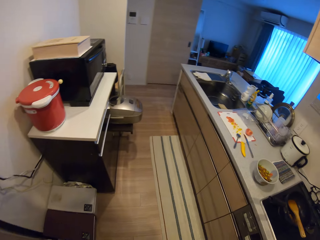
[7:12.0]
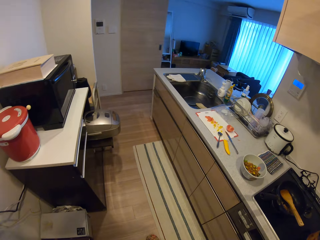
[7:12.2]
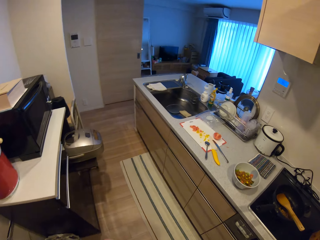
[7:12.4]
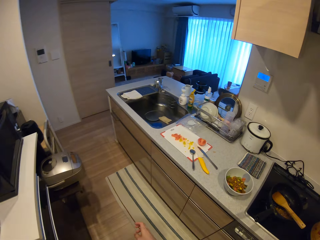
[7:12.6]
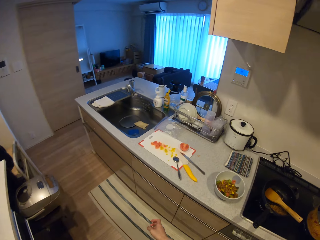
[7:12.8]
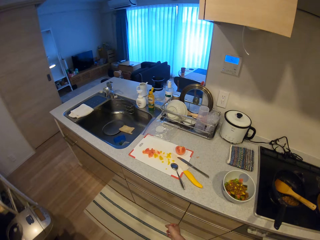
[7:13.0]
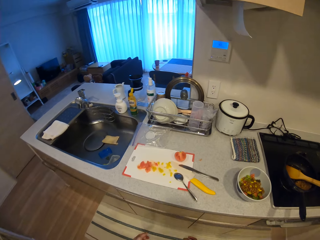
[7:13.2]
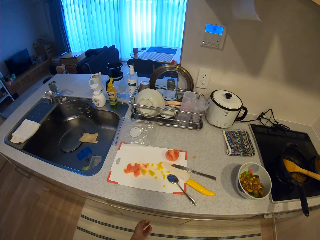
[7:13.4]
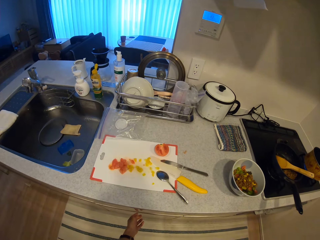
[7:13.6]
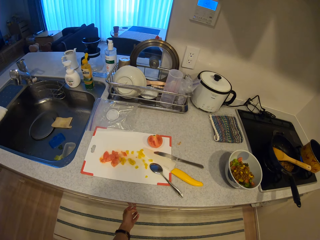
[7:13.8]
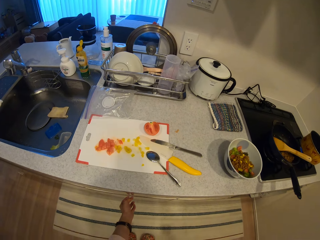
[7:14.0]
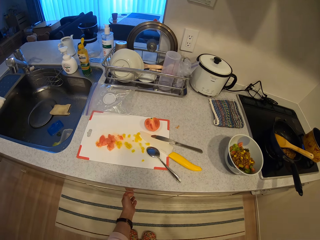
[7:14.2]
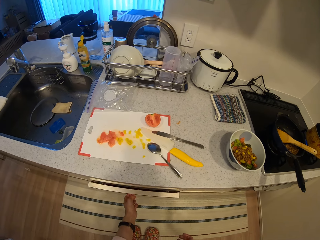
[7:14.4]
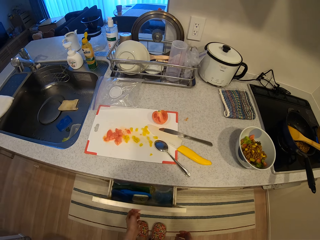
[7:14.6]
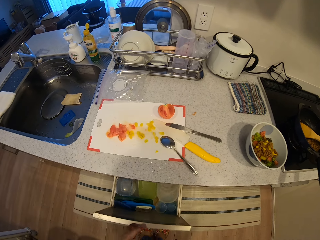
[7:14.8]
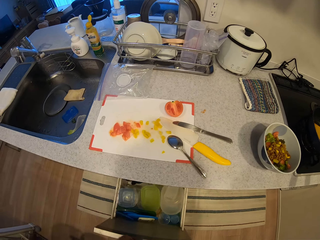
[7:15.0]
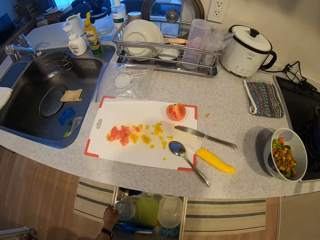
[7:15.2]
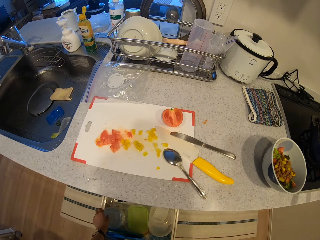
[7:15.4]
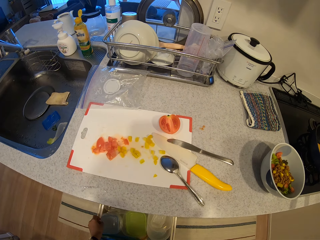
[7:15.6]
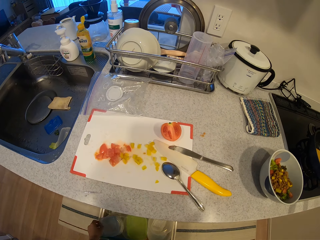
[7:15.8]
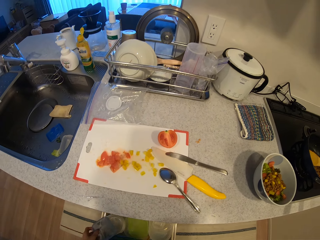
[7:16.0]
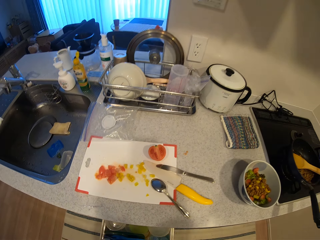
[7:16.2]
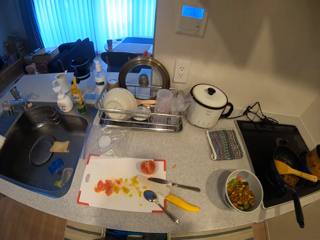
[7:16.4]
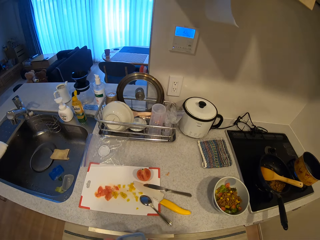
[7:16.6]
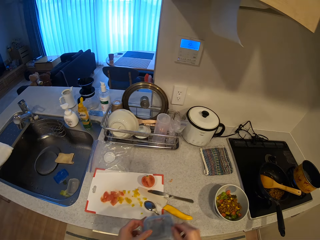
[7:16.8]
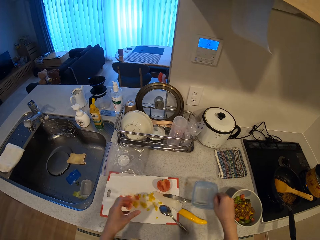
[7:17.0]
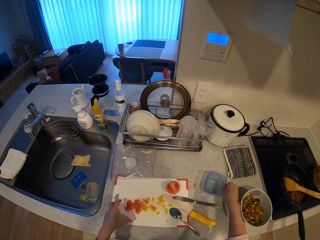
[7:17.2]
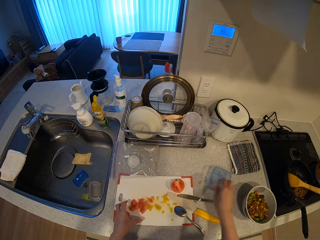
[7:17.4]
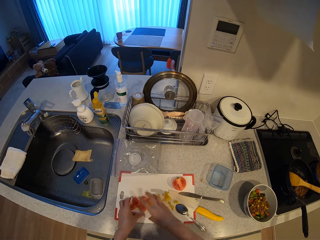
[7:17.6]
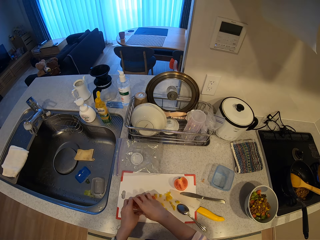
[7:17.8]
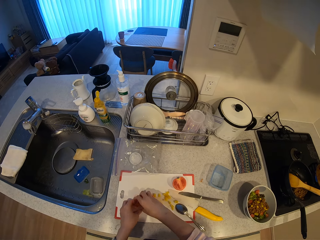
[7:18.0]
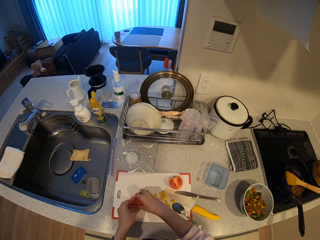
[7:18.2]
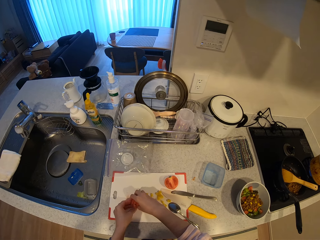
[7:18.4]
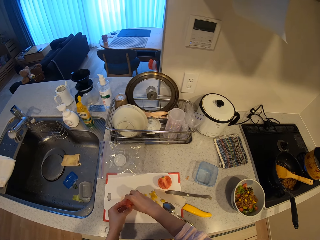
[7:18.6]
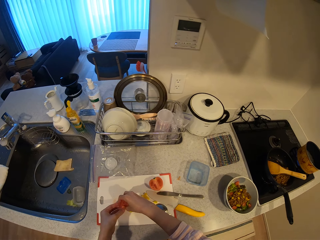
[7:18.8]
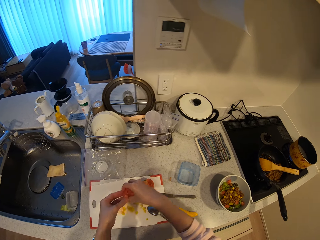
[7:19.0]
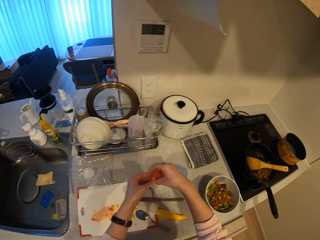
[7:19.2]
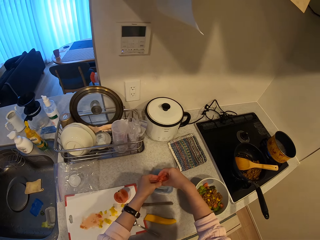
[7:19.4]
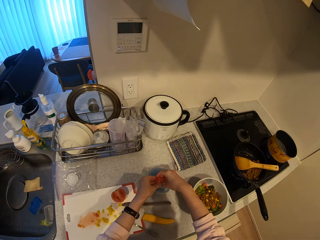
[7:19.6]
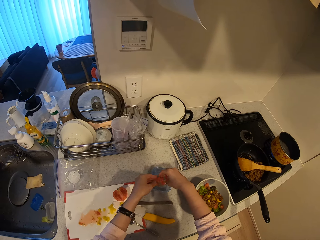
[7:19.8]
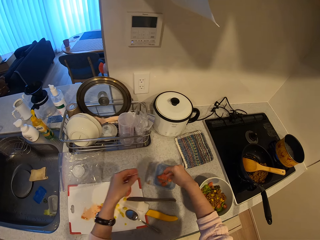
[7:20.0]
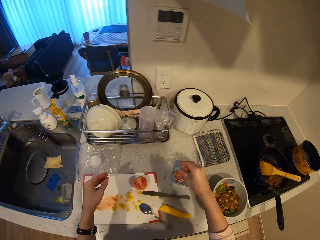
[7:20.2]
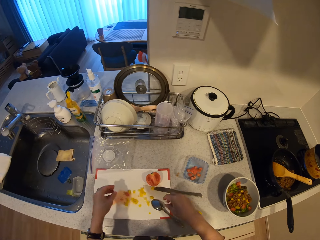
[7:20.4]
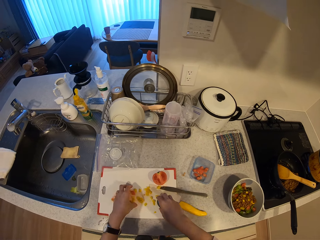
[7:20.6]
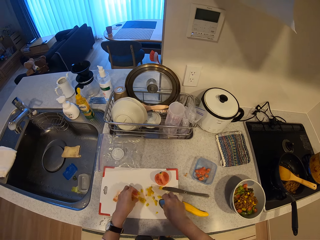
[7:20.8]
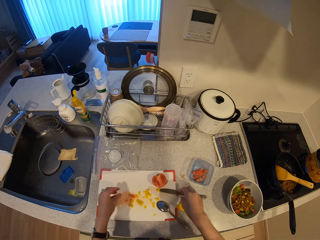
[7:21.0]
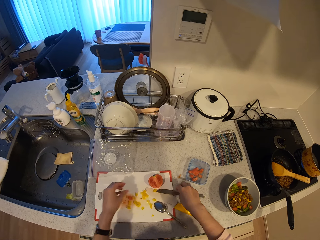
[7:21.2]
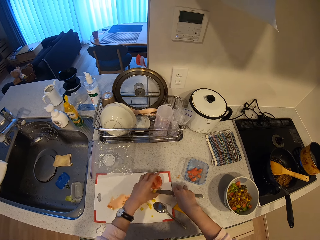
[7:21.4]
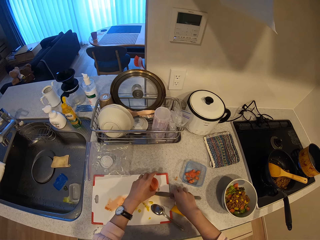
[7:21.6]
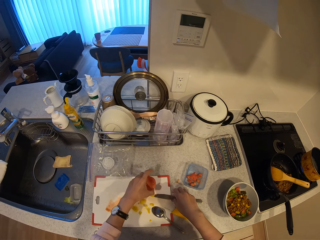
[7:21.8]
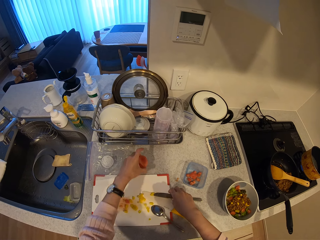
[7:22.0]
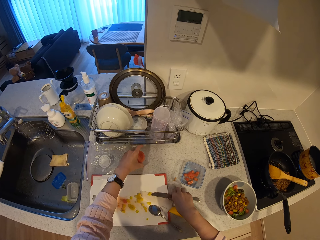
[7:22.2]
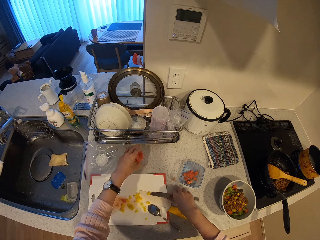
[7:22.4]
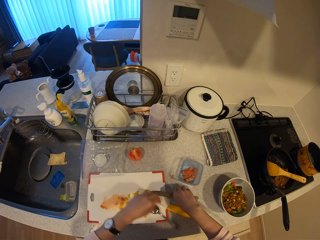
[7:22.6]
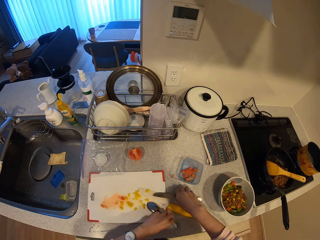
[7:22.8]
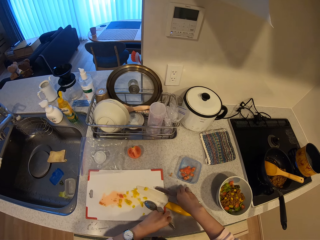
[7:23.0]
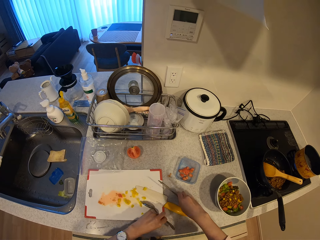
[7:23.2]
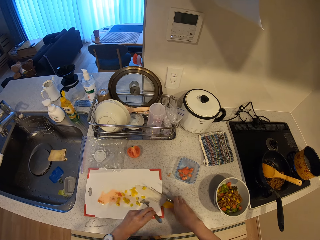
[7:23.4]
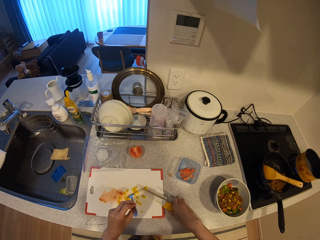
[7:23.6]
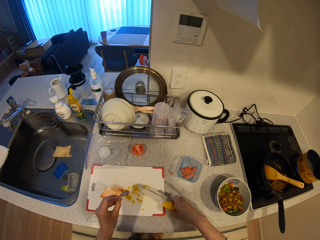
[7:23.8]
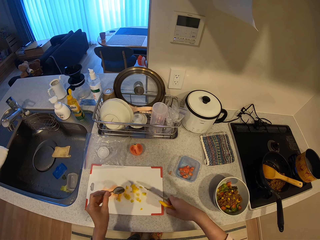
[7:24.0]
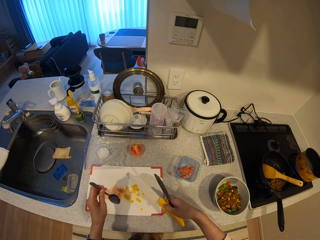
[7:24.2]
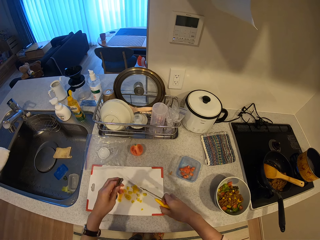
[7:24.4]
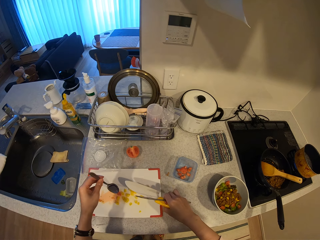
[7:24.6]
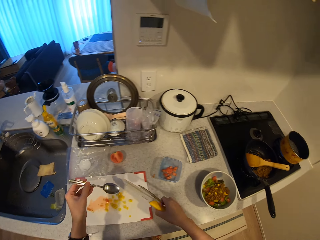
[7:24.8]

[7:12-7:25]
The camera wearer closes the drawer of the refrigerator. They turn towards the kitchen counter and walk towards the kitchen counter. They open the counter drawer. They pick up another plastic plate from the drawer. They close the drawer. They drop the plate on the kitchen slab. They take some chopped tomatoes from the chopping board on the kitchen slab. They put the chopped tomatoes into the plastic plate. They move a half tomato from the chopping board to the kitchen slab. They pick up the knives together with the spoon from the chopping board.

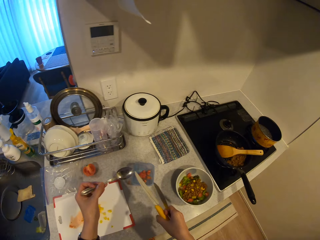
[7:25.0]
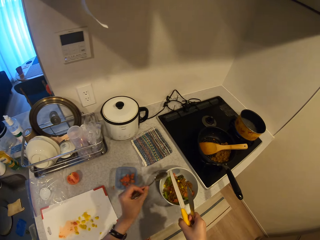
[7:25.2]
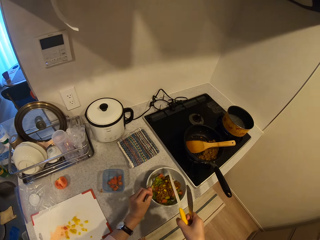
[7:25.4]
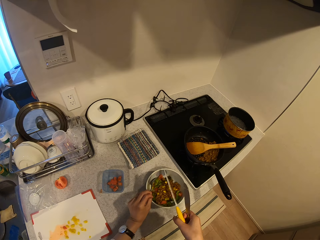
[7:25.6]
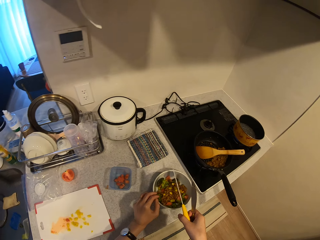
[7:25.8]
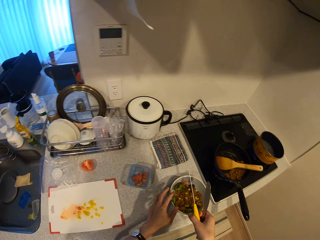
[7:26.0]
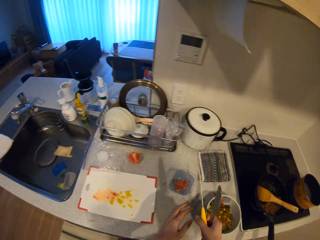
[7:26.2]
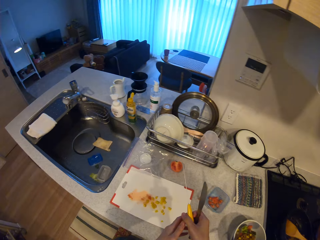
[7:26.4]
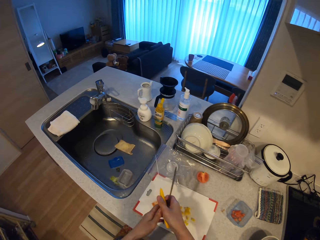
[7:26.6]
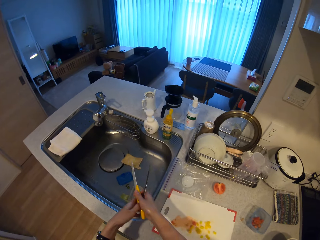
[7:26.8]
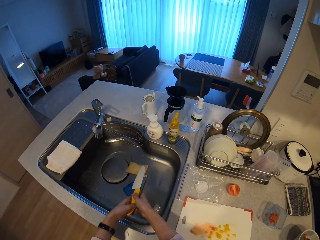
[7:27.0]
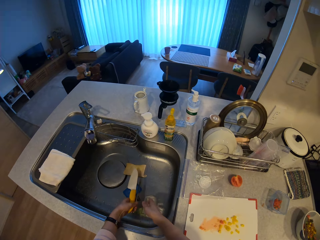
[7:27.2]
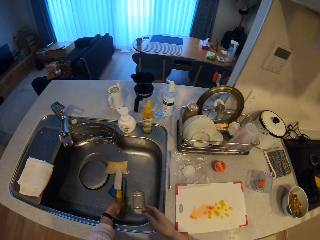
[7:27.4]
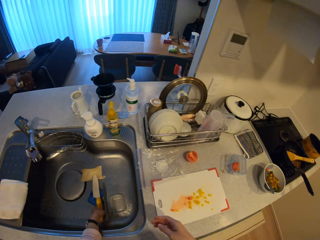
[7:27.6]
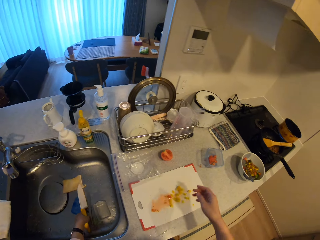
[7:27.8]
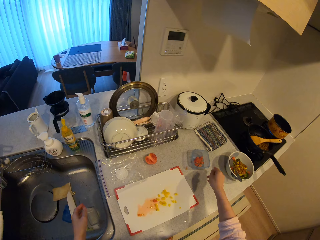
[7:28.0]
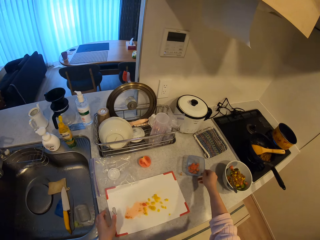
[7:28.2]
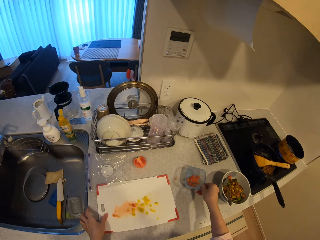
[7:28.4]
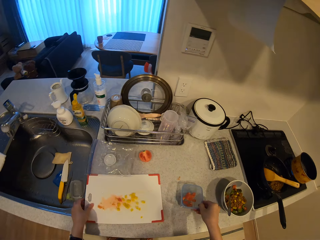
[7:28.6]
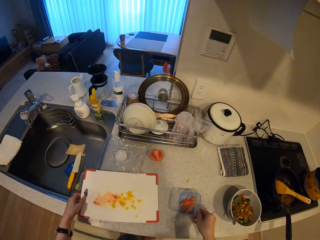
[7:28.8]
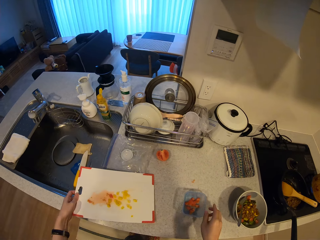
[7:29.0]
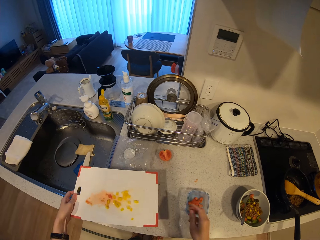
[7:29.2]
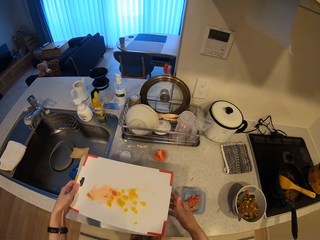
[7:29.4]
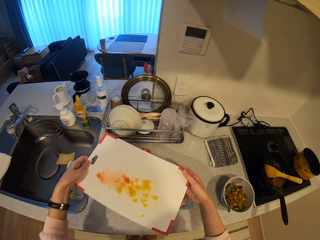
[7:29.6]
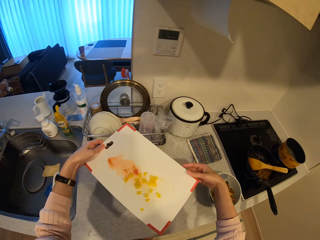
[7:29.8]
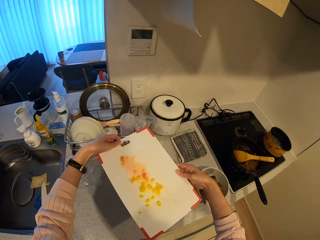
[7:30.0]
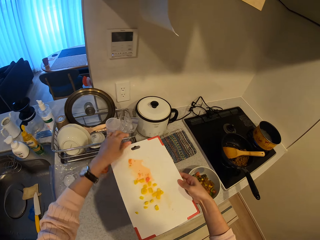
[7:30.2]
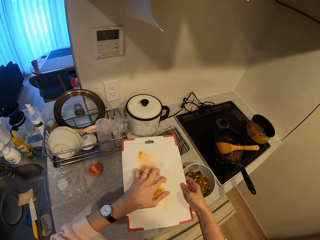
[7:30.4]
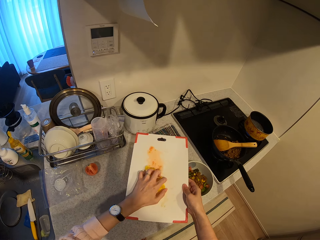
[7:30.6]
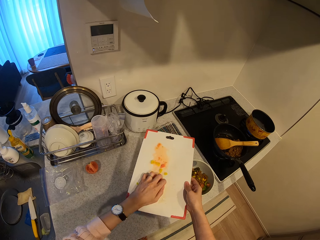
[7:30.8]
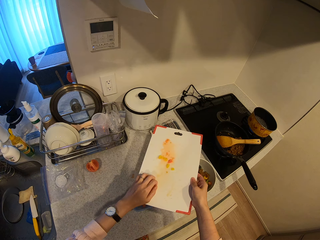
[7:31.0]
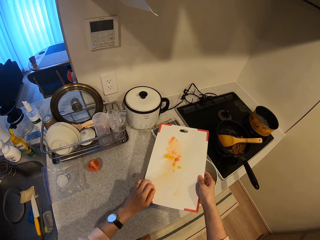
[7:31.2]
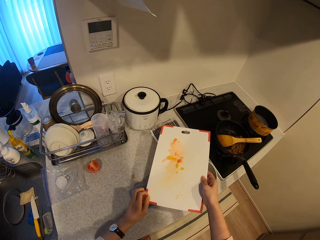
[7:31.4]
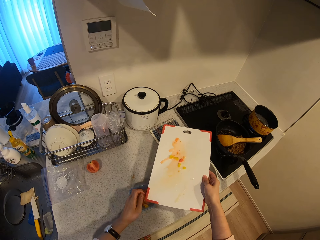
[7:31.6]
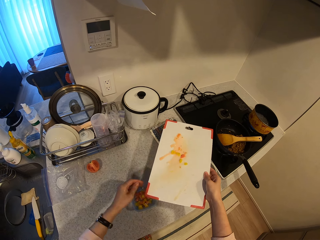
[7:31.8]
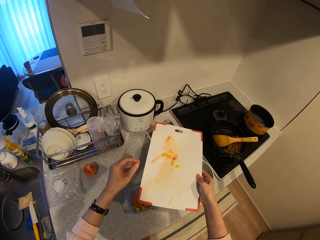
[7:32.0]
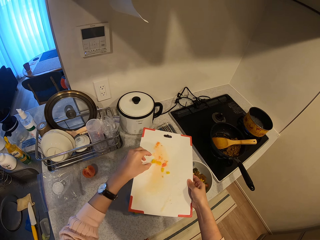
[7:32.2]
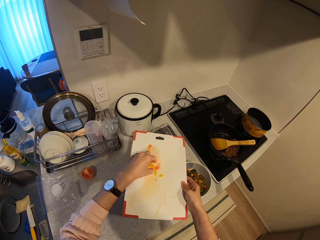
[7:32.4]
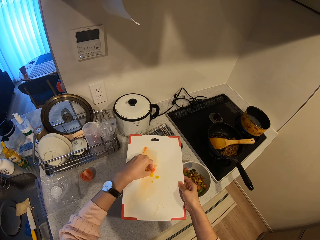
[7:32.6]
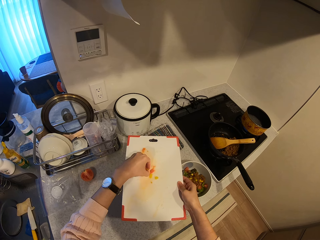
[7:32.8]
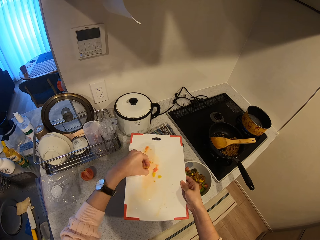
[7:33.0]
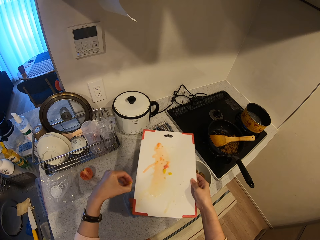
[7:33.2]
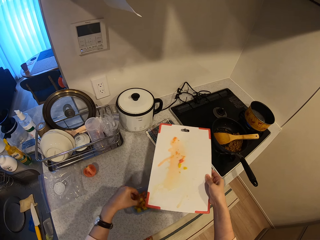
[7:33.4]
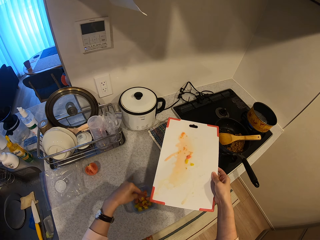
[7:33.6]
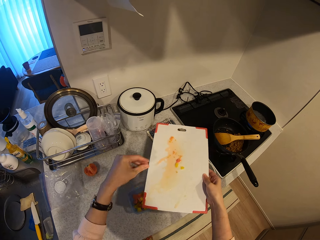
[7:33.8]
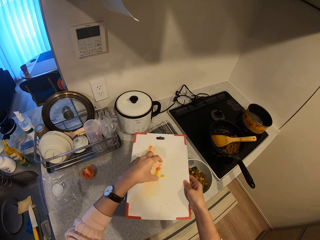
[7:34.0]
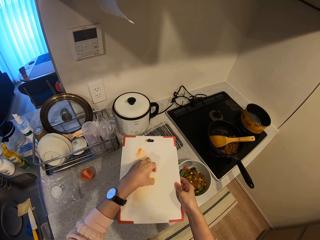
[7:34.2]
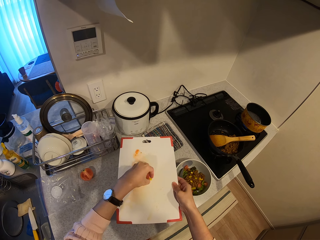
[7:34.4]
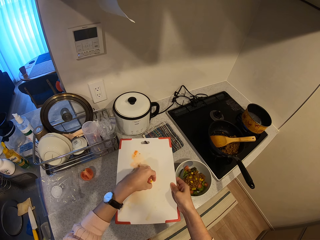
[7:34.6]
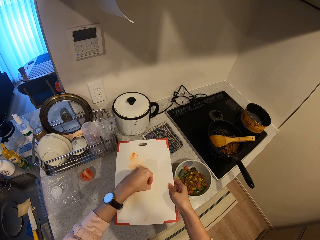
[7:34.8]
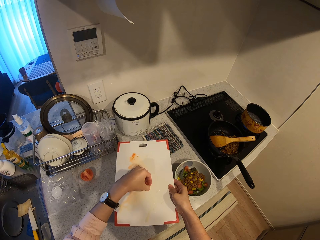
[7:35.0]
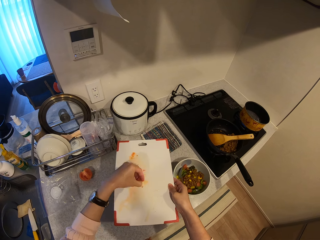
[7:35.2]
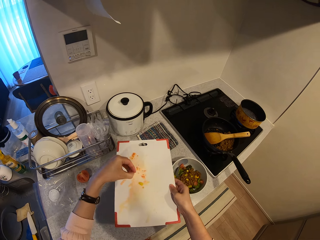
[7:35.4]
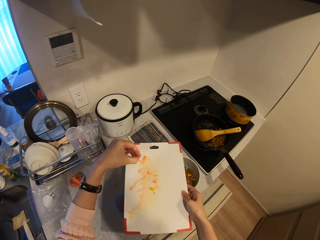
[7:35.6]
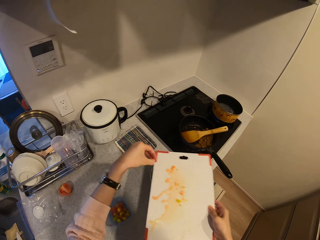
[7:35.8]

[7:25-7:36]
The camera wearer puts the spoon into the first plate on the kitchen slab. She passes the knife to her left hand. She drops the knives into the sink. She moves the plate with chopped tomatoes on the chopping board. She adjusts the tomato pieces on the counter. She picks up the chopping board from the kitchen slab. She passes the chopping board to her right hand. She puts chopped yellow pepper from the chopping board into the plate or container. She picks up pepper pieces on the chopping board and drops the pepper pieces in the container. She picks up pepper pieces on the chopping board.
